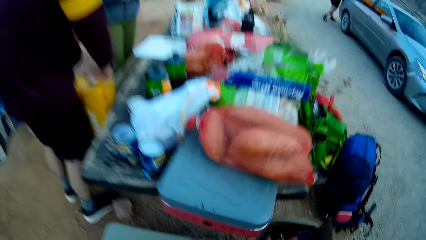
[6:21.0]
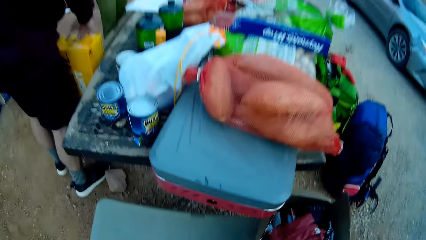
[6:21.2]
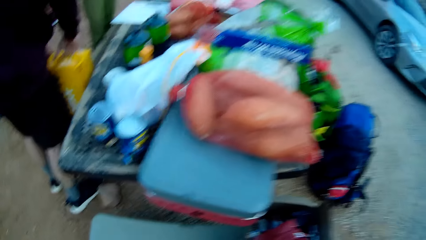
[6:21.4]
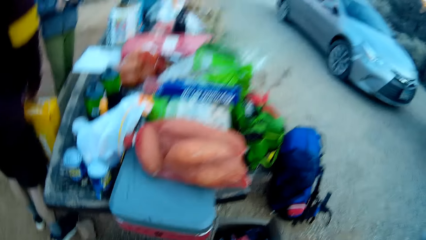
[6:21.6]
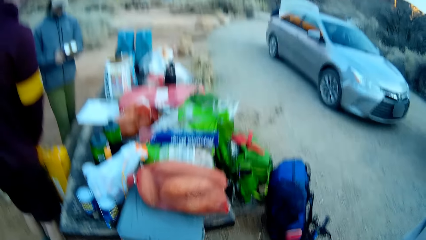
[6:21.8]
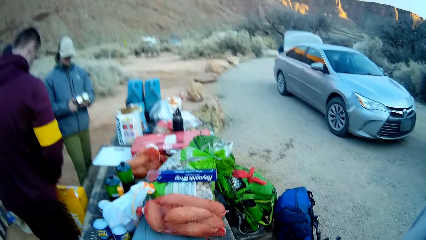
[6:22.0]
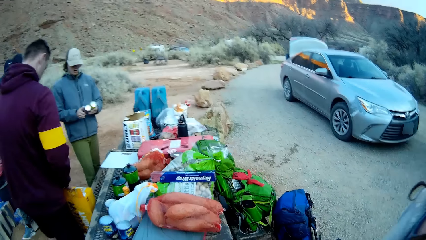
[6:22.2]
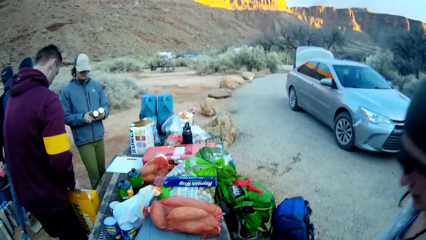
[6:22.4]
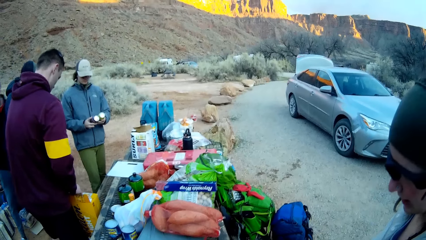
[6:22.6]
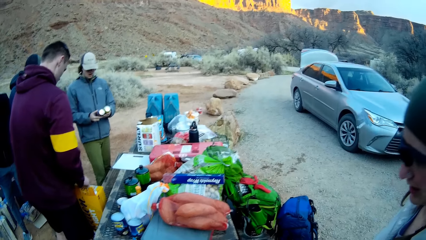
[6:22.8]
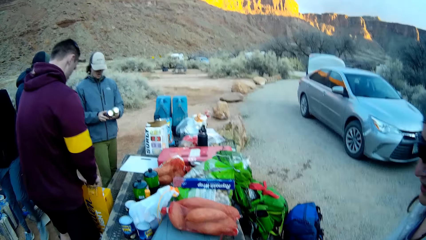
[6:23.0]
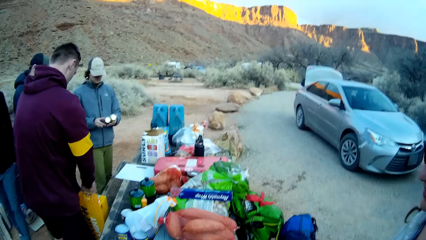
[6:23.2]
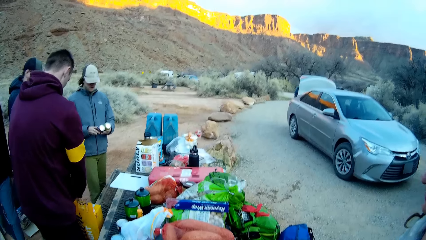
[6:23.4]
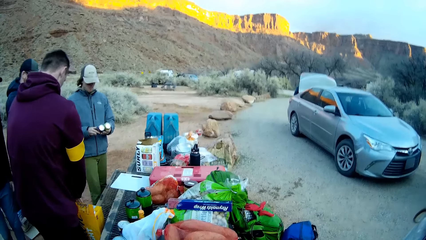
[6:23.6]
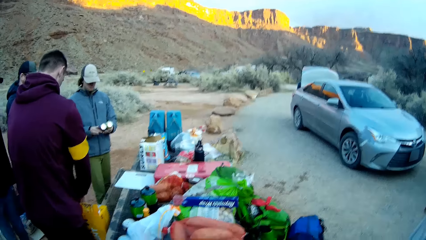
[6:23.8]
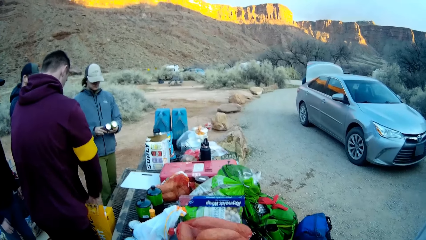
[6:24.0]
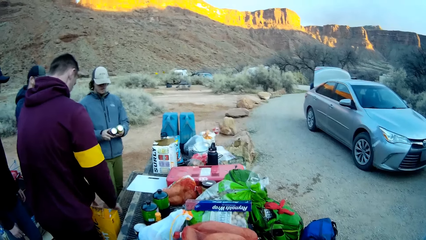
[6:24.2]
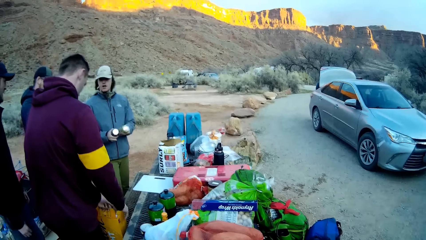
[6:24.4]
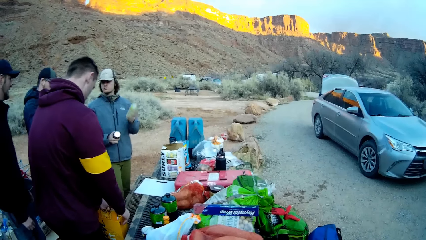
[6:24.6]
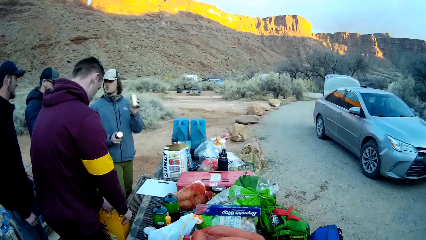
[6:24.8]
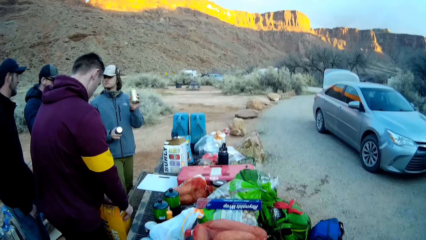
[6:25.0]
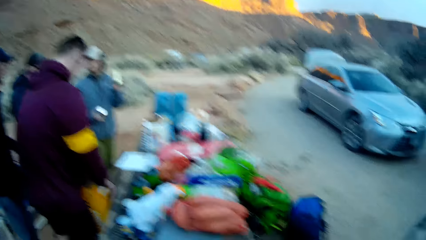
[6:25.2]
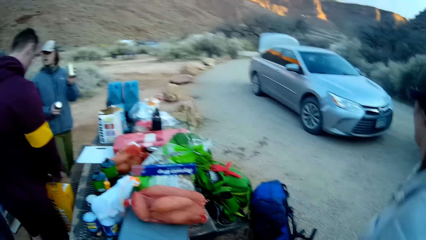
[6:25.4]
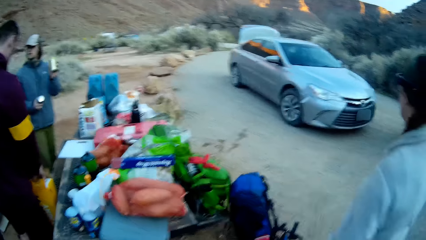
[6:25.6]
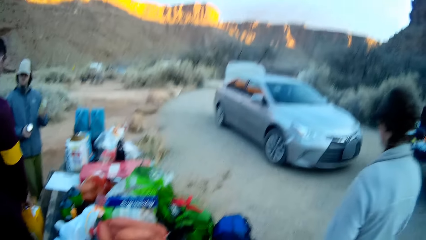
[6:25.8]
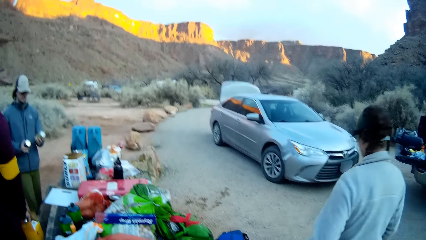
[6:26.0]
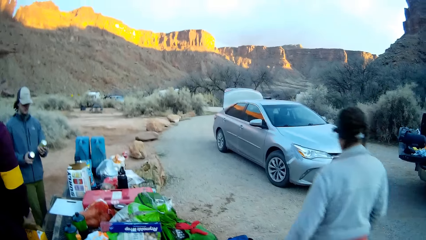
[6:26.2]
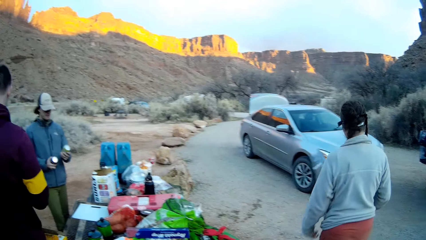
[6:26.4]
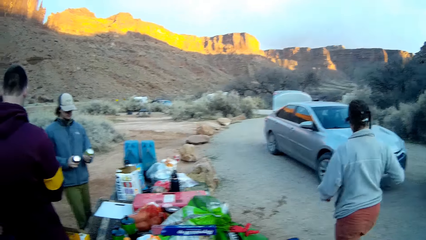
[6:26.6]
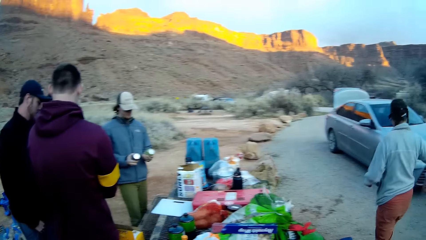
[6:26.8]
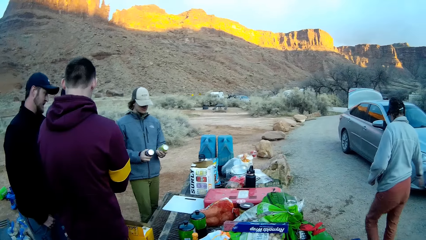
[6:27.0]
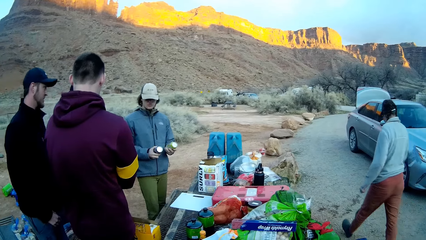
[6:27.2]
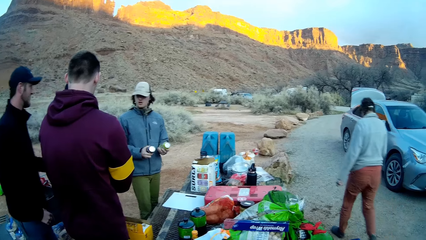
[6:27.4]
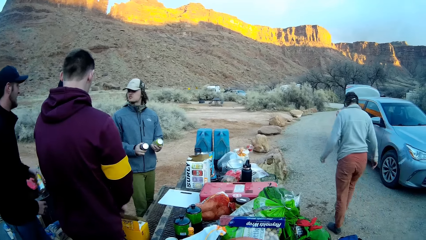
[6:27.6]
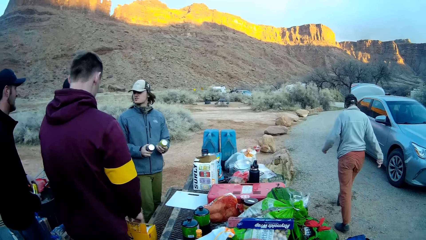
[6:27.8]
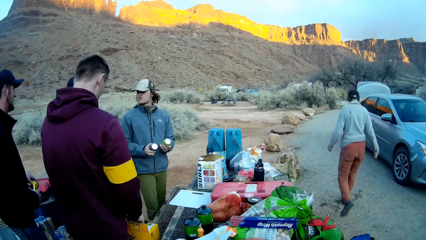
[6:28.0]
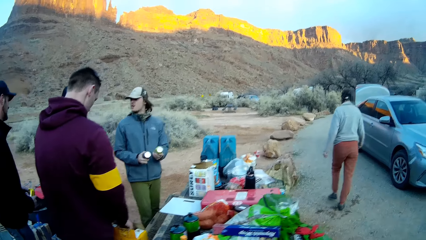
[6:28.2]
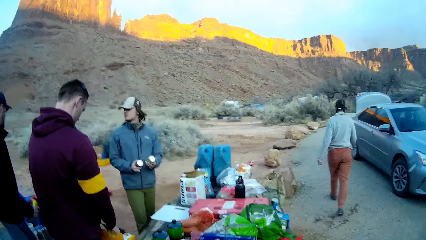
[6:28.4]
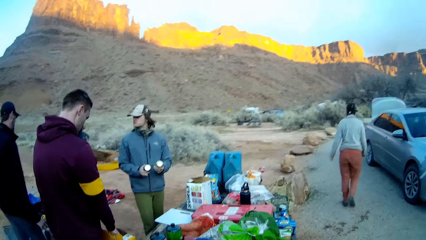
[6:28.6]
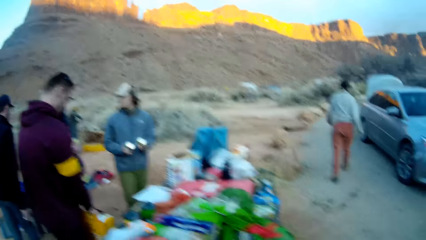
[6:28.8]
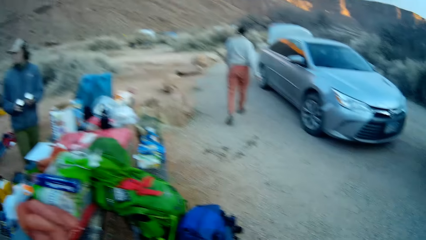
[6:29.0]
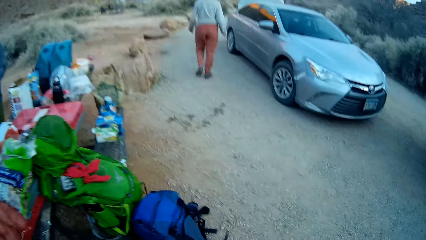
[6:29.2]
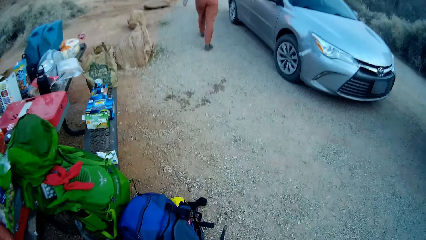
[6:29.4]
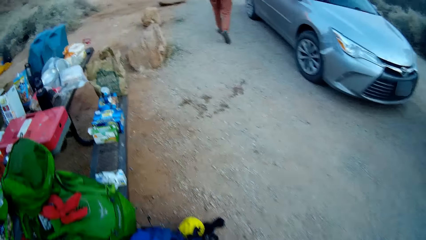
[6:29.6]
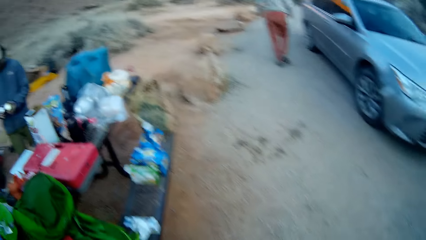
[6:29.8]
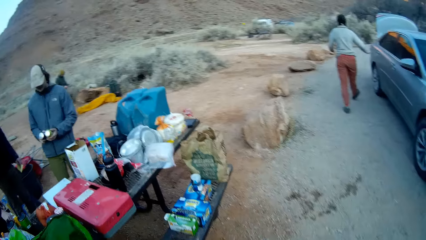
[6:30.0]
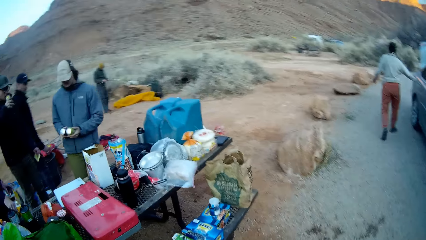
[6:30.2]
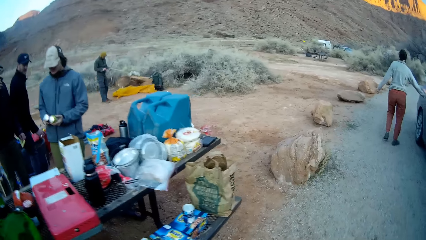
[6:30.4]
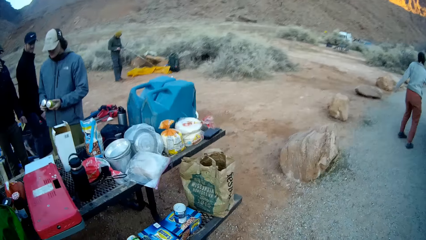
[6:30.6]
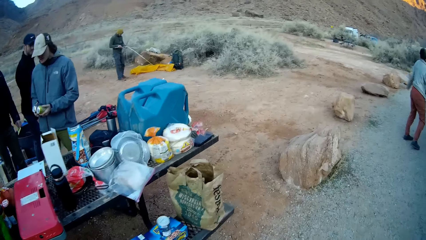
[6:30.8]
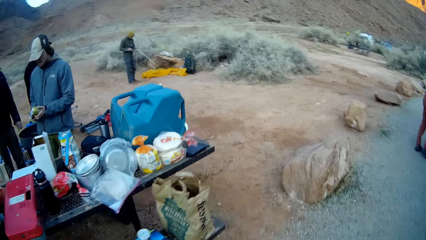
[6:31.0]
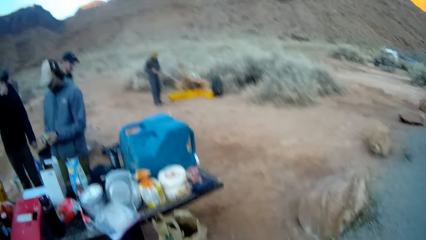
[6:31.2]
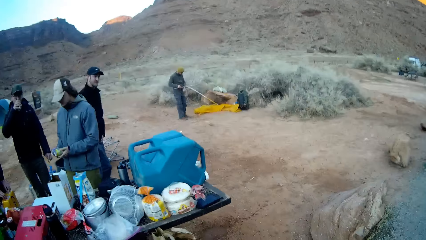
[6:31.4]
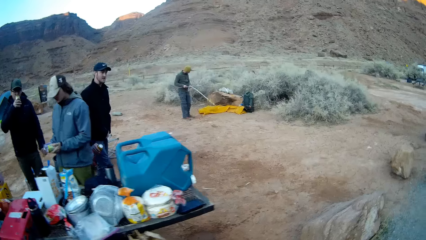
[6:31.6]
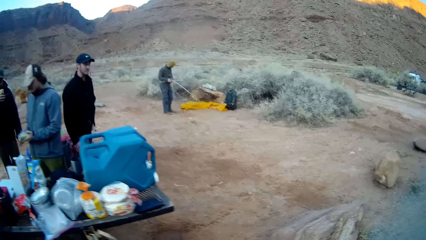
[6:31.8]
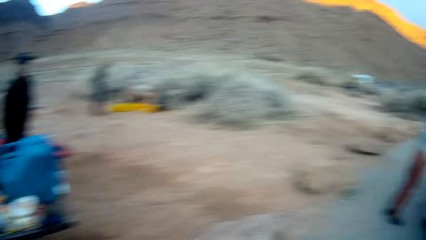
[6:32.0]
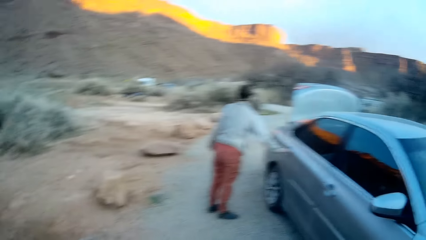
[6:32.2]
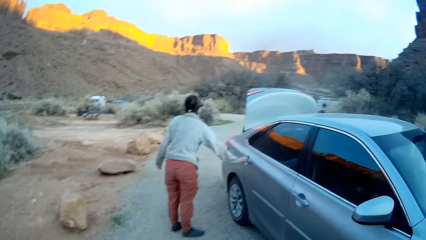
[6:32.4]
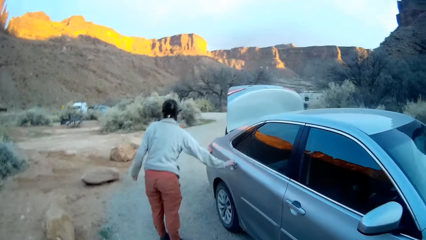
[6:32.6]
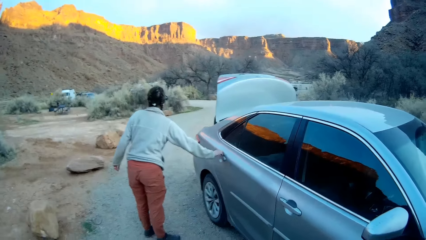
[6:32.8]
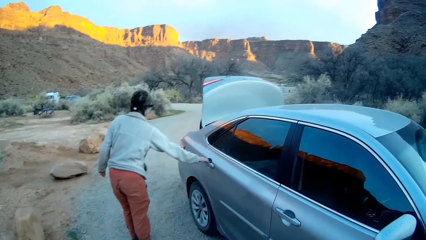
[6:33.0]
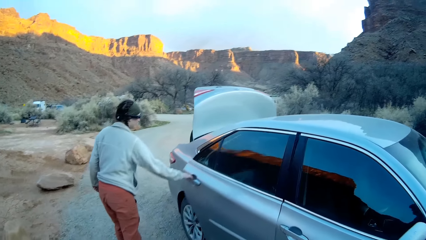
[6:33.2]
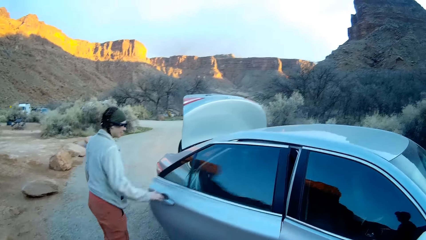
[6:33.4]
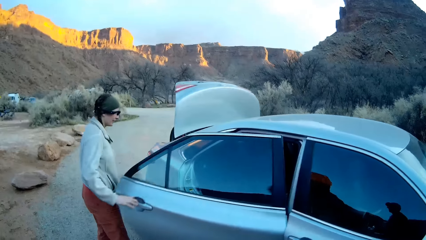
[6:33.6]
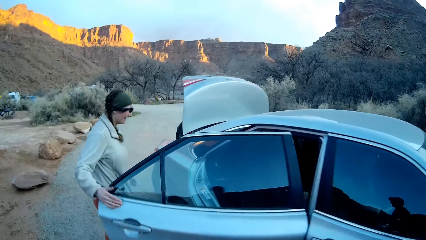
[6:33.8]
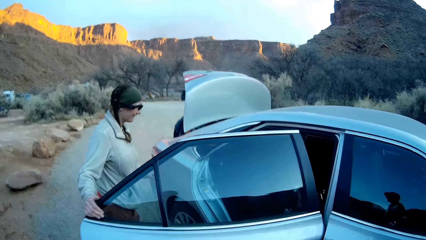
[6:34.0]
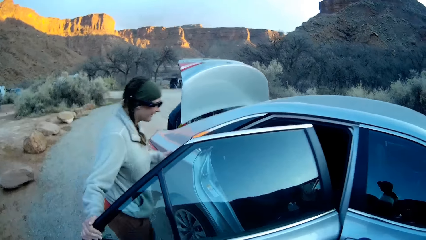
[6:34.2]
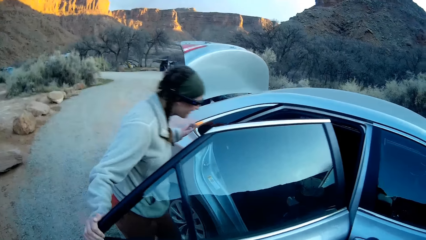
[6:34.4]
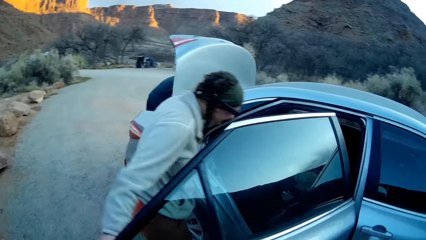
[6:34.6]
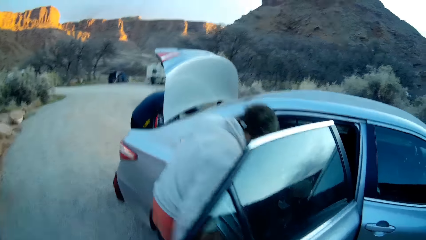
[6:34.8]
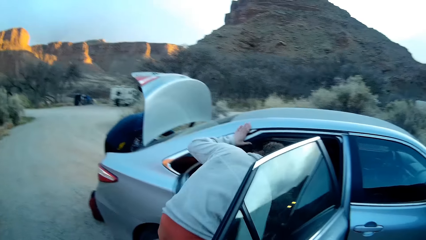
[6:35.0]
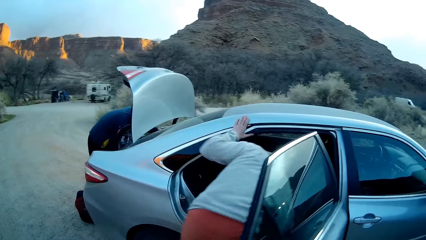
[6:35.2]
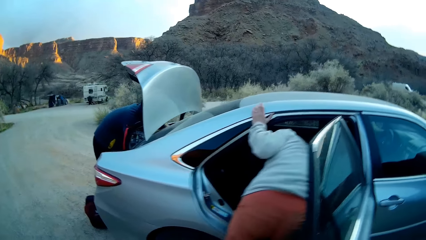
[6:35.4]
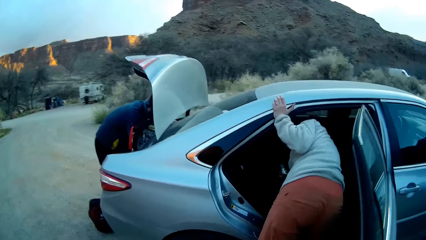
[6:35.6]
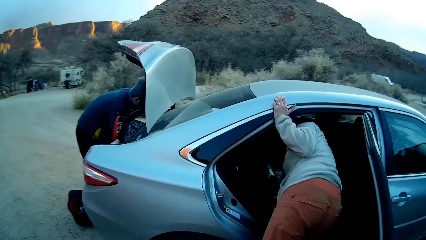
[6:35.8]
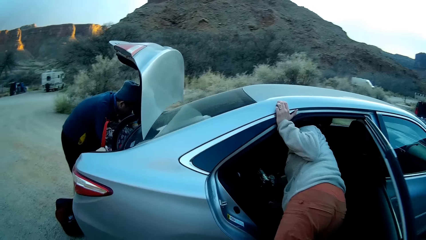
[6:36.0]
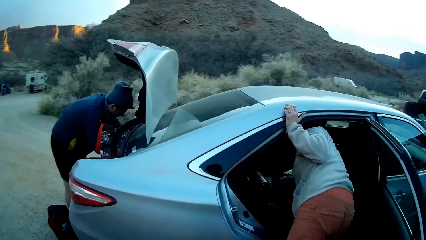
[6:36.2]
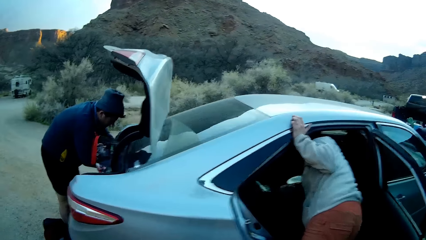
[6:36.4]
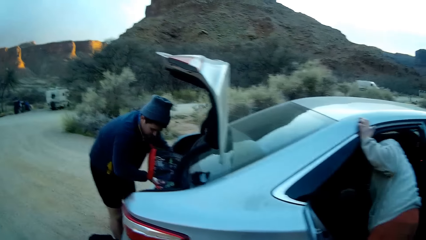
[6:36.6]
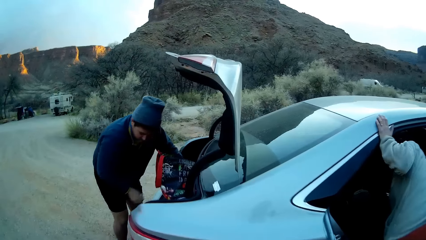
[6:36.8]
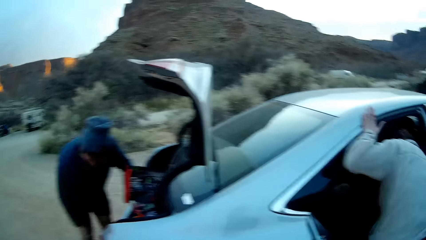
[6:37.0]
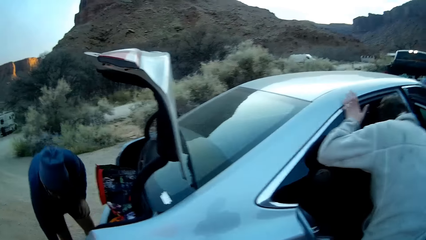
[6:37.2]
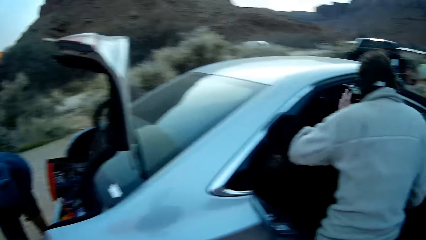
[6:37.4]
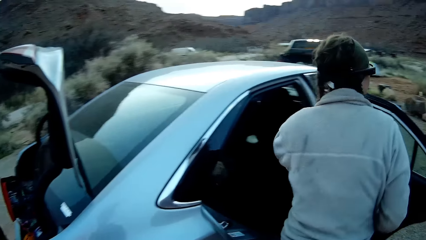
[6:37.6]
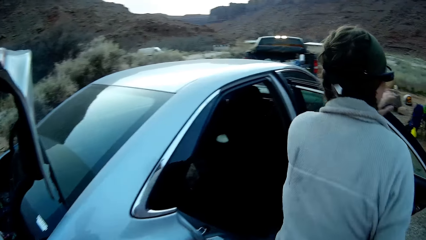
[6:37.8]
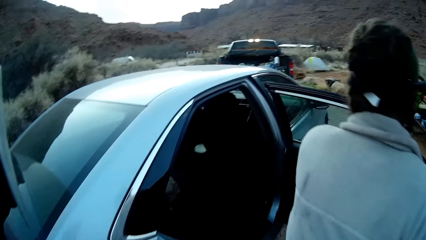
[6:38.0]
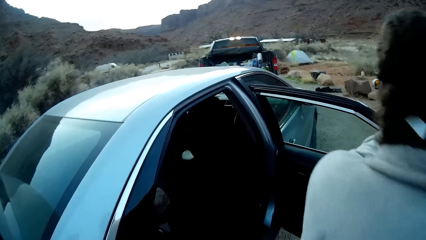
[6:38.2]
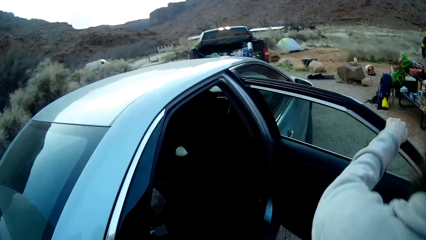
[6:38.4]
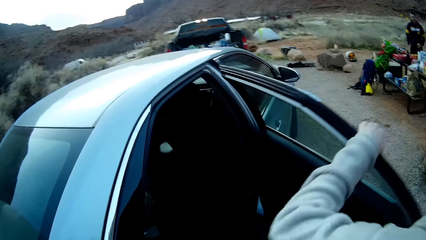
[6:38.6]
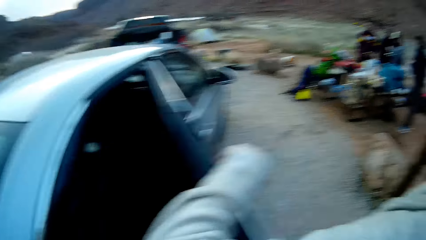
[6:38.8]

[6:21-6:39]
A person opens a box. The camera wearer stands beside a lady. Another person shakes the beer and lifts up the beer. The lady walks around. A third person interacts with the second person. The camera wearer walks around. The third person walks around. The camera wearer looks at the lady. The lady opens the door of the car, bends in the car and picks up a cake. A fourth person picks up a bag on the ground.
